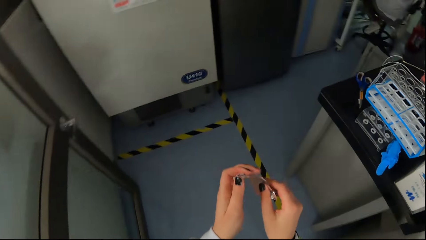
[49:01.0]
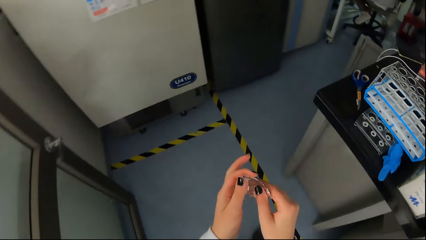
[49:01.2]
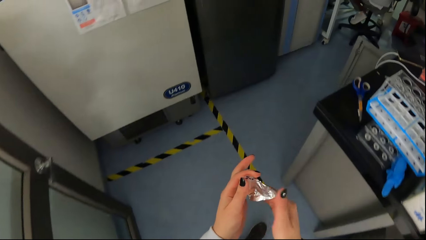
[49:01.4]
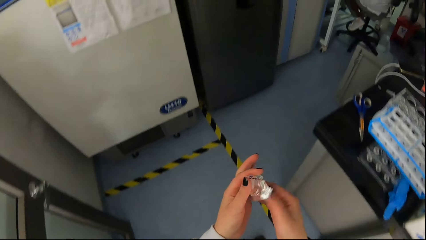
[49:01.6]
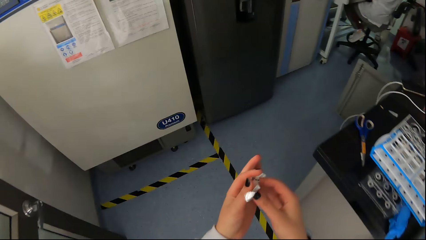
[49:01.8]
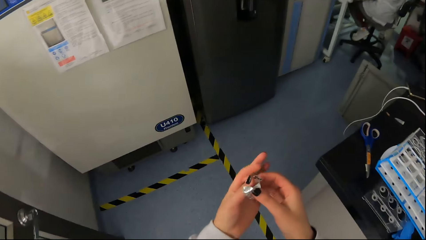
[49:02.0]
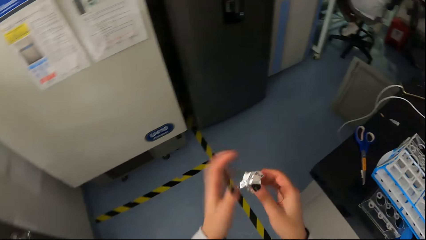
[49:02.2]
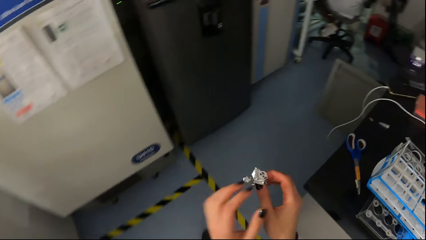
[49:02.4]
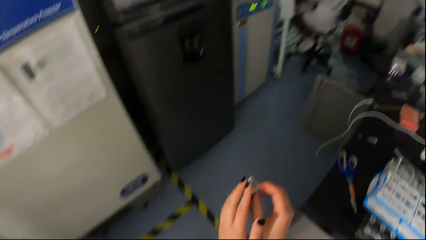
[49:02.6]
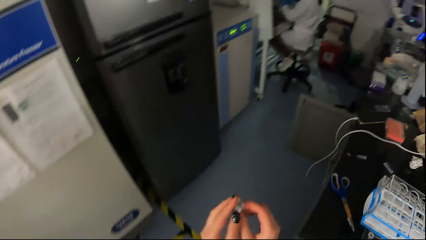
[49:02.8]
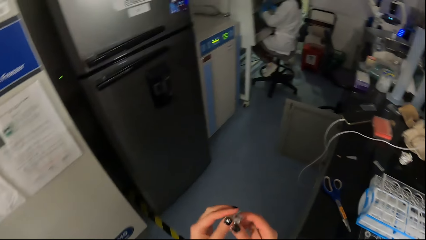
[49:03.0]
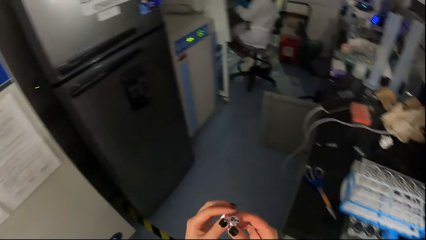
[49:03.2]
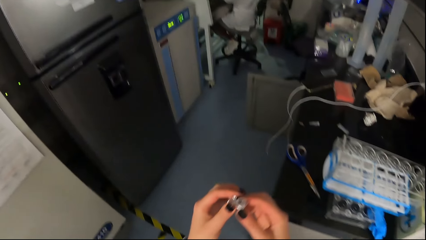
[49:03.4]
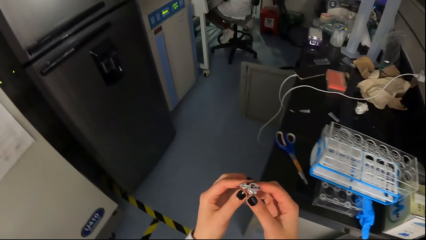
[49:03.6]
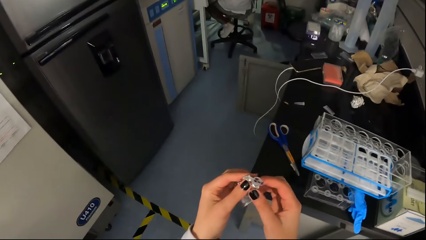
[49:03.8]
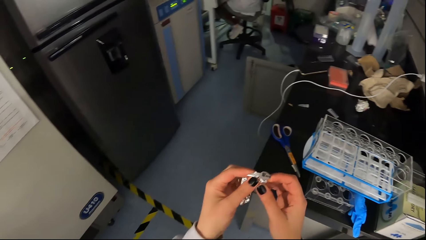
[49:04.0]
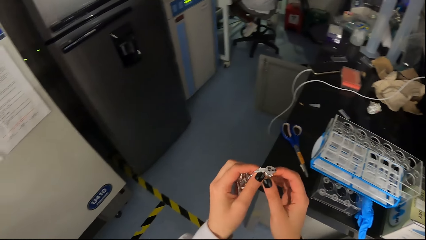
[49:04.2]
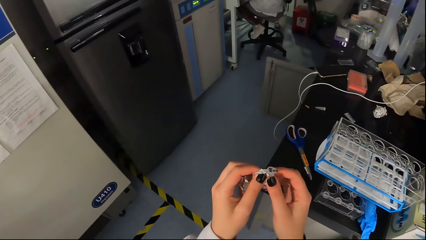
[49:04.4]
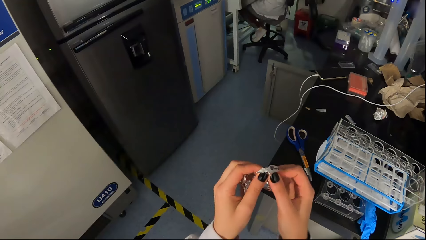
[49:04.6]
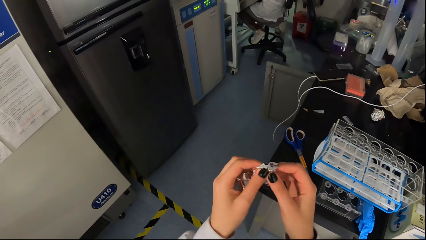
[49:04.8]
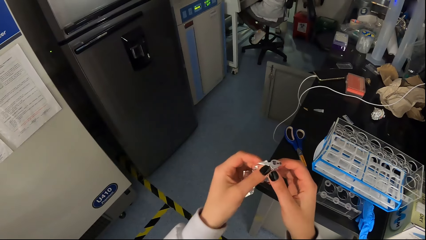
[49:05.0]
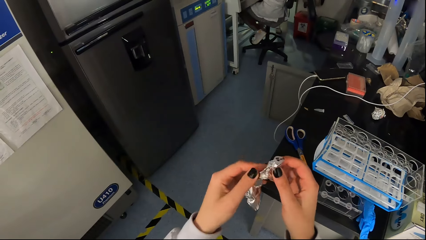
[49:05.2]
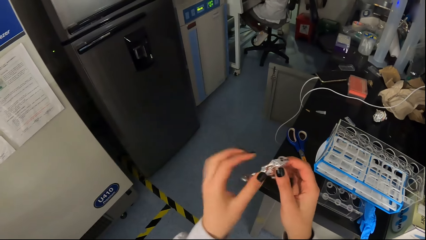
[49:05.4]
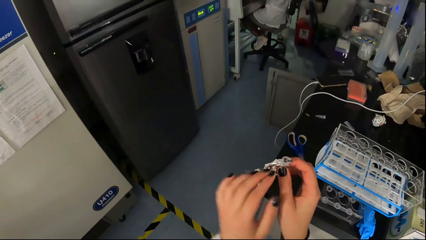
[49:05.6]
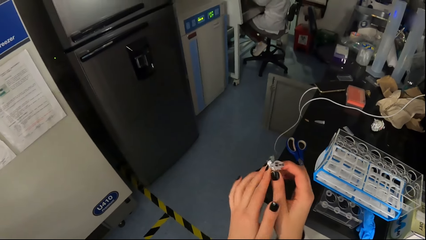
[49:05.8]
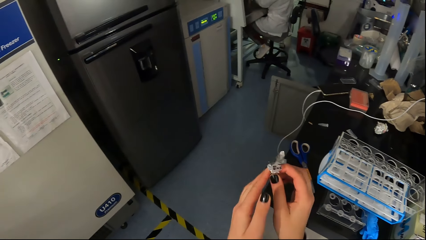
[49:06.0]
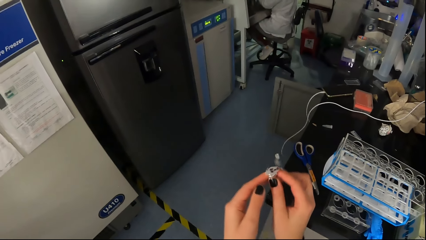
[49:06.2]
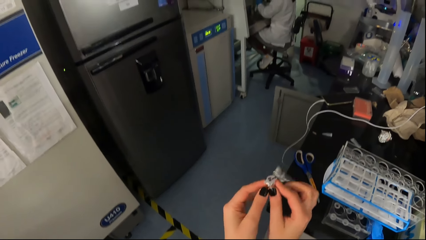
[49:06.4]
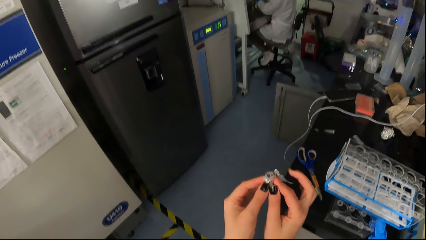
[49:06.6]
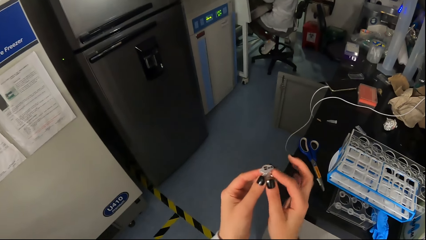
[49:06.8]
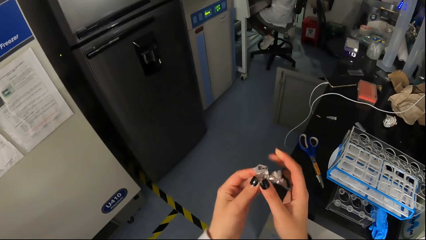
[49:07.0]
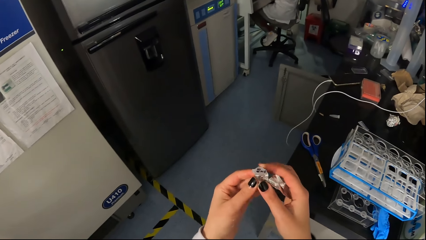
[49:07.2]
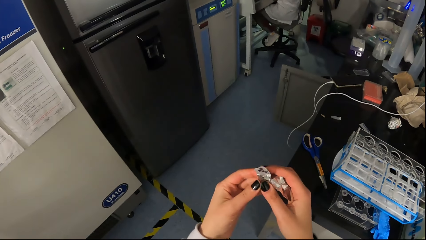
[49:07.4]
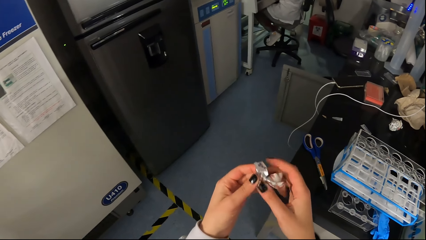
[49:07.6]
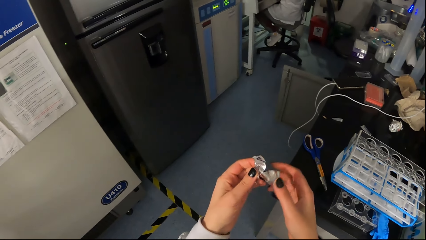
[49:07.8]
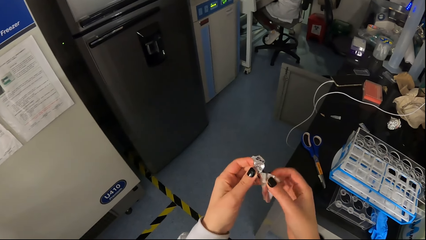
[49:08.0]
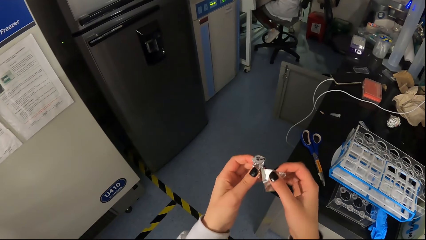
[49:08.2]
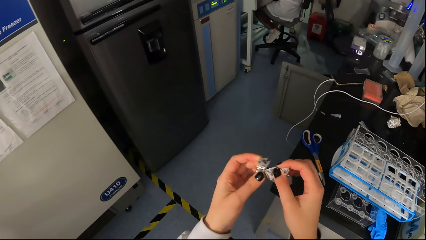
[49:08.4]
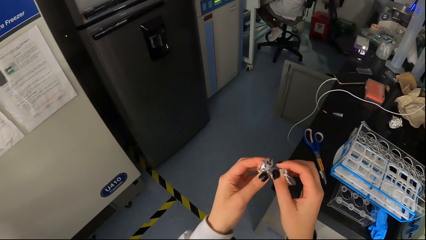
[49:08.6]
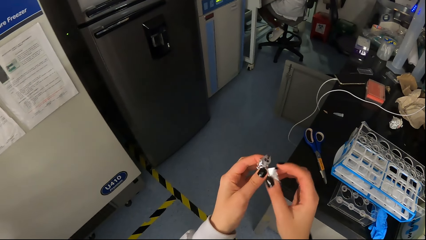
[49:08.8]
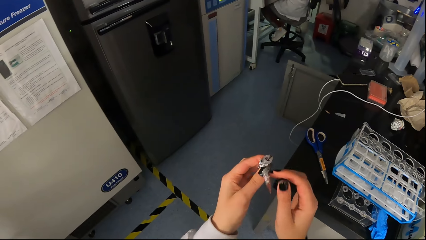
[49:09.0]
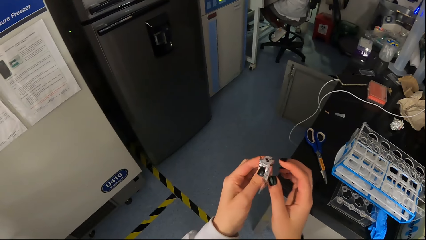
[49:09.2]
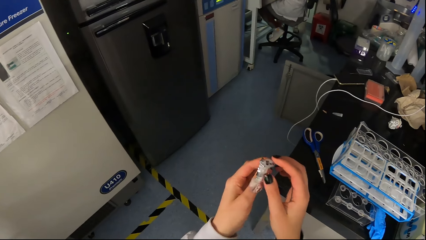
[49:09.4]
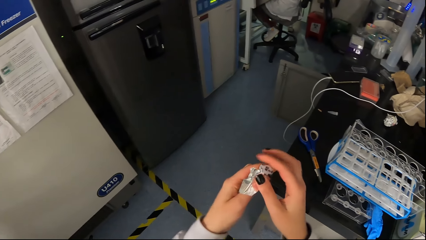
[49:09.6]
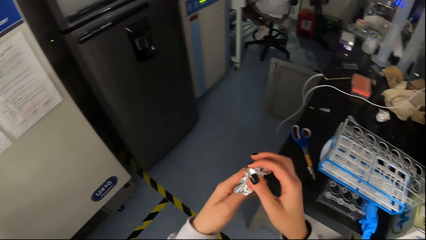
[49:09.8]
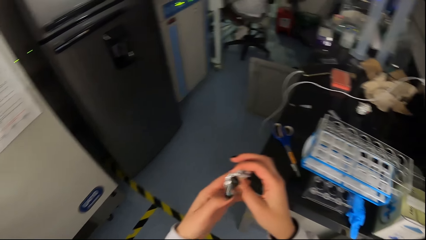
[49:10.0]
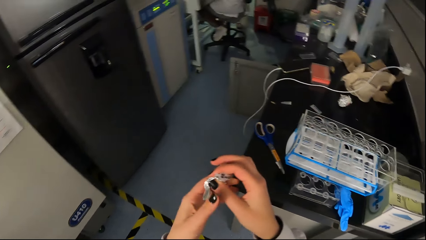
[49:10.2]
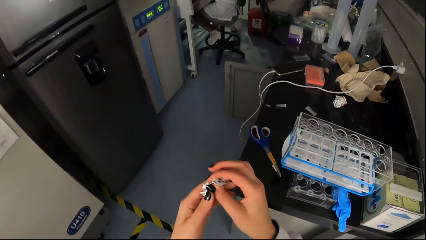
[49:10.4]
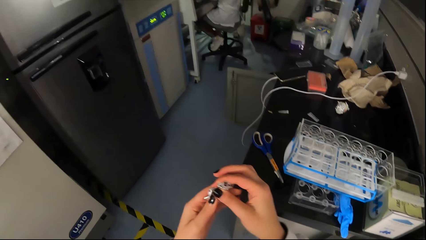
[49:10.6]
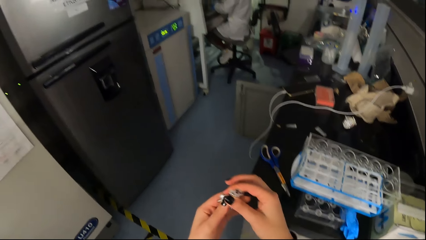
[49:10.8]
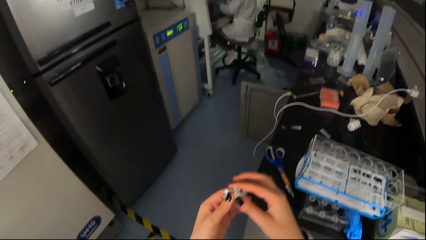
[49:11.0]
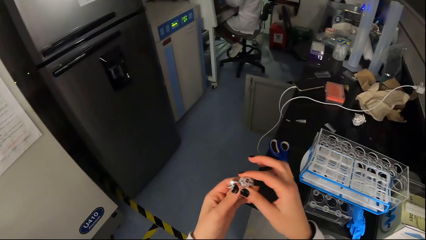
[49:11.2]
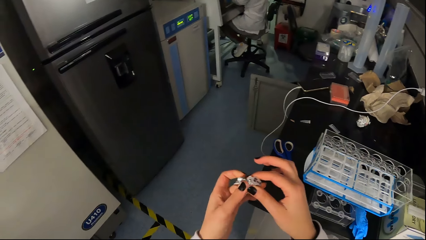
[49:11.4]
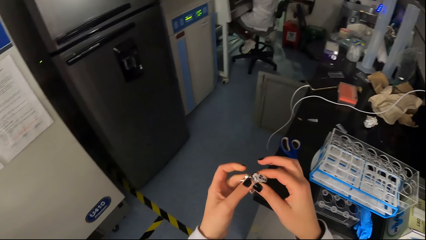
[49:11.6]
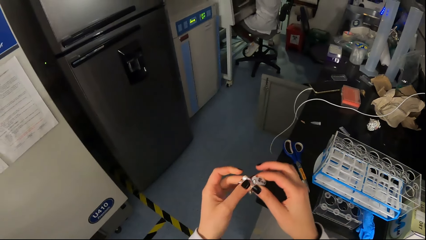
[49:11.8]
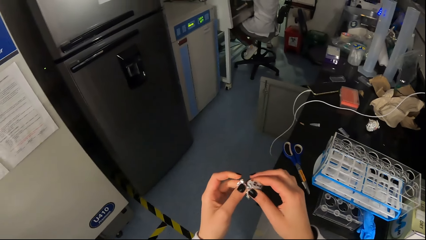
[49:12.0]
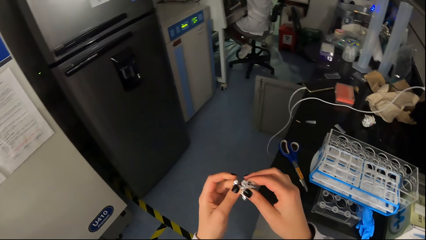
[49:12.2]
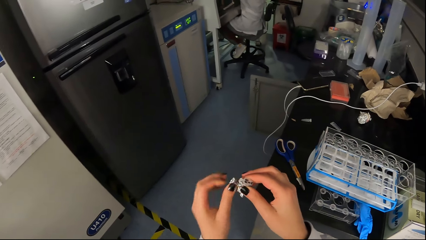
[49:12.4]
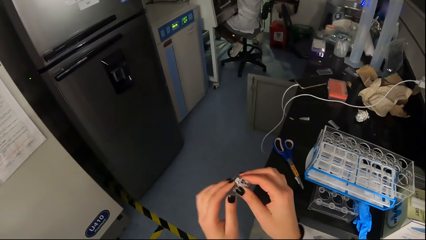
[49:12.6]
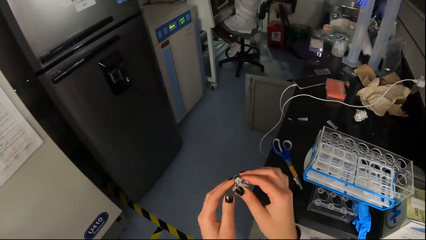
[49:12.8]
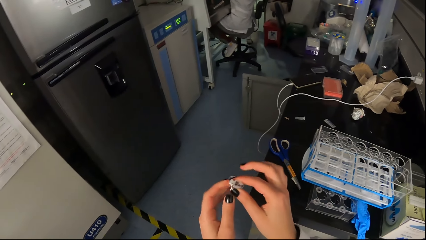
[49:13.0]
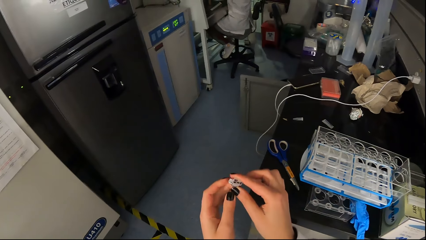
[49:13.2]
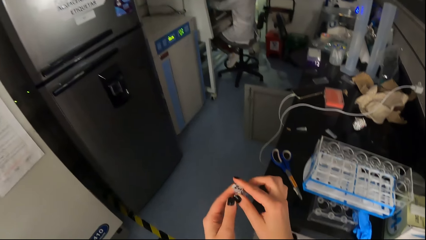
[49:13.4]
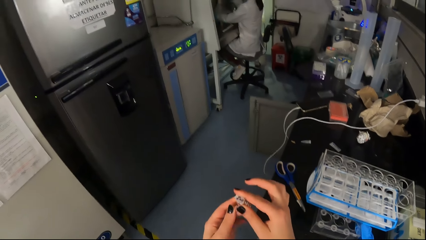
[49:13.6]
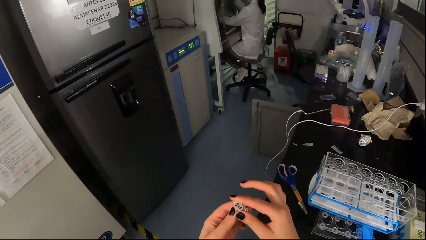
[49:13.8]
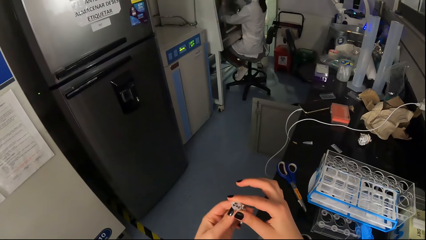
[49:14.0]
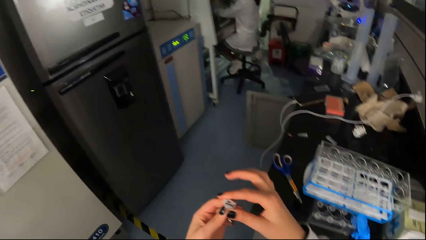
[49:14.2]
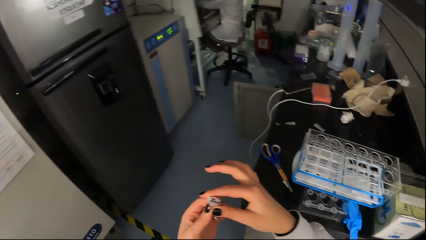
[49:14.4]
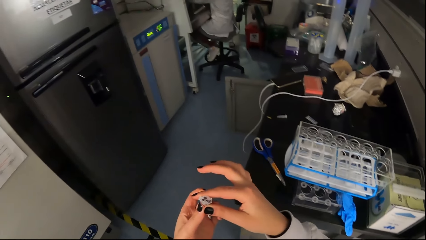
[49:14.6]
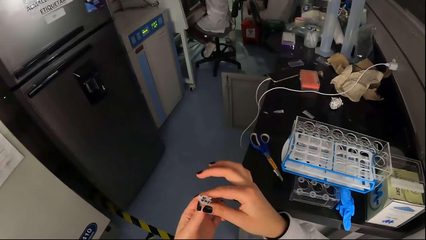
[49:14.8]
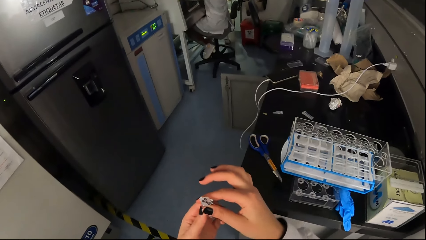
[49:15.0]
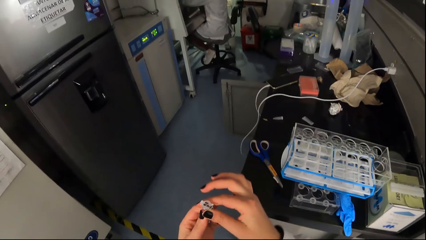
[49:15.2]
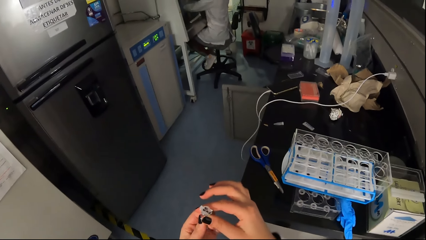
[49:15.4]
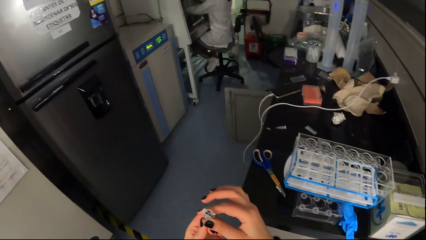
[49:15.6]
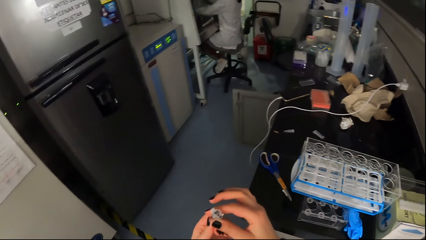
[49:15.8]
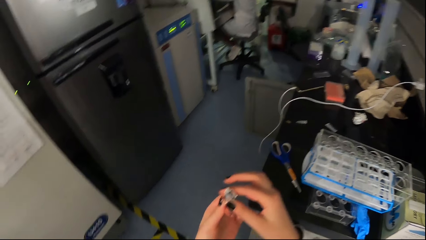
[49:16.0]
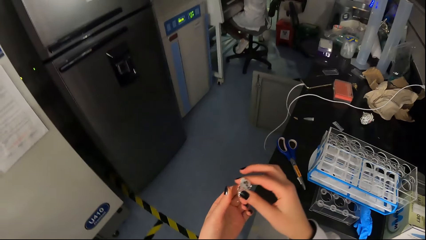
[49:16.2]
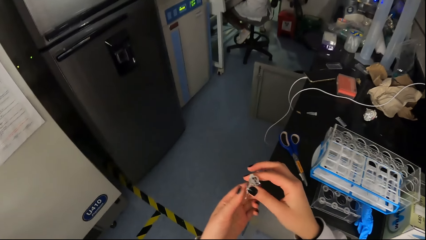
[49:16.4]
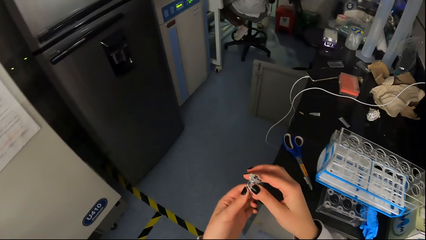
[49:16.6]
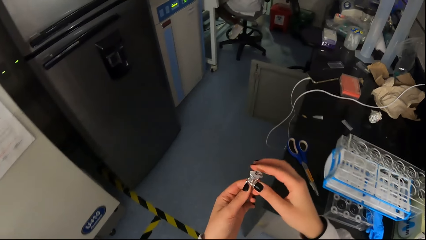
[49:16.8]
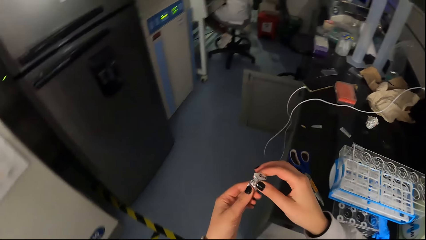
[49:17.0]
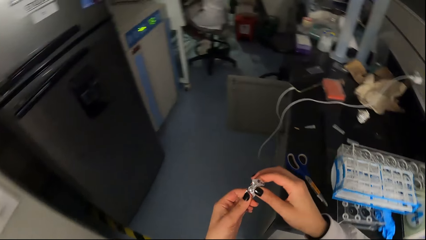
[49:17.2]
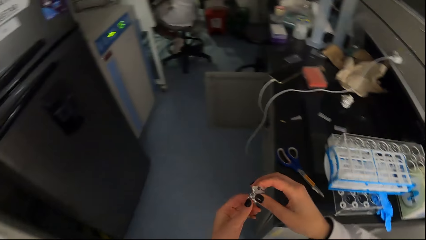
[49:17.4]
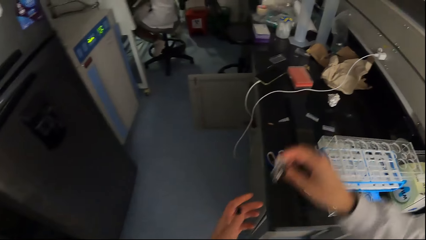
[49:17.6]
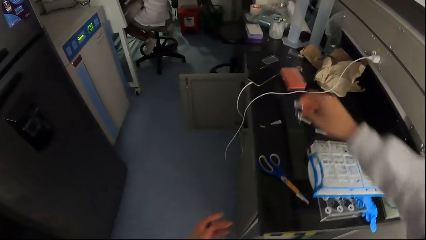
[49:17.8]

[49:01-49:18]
The camera wearer holds a test tube. She wraps the syringe cap with the foil with her hands. She walks around. A woman sits by a table. The camera wearer wraps the test tube with the foil paper.
